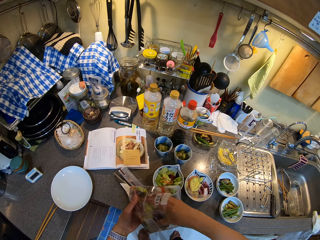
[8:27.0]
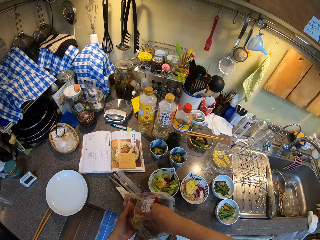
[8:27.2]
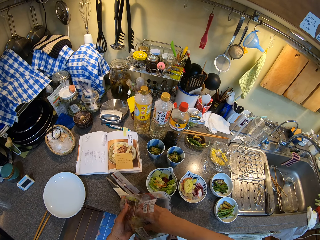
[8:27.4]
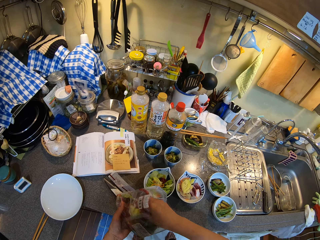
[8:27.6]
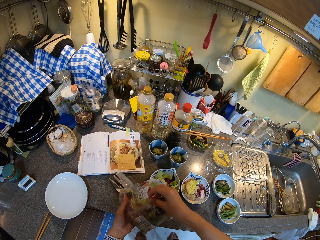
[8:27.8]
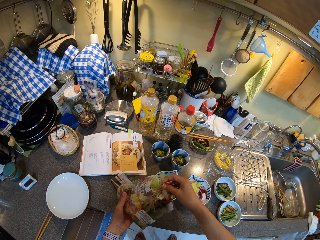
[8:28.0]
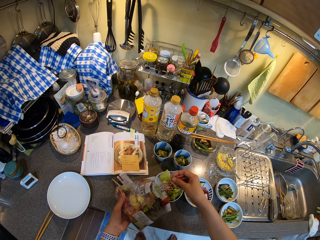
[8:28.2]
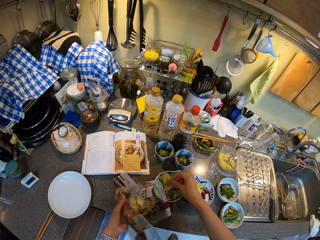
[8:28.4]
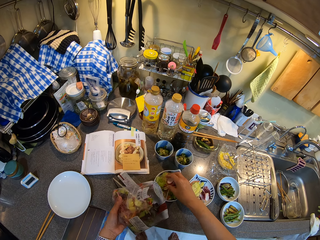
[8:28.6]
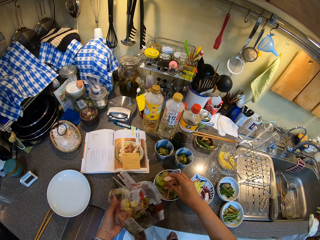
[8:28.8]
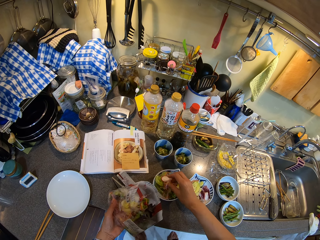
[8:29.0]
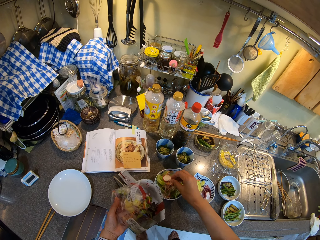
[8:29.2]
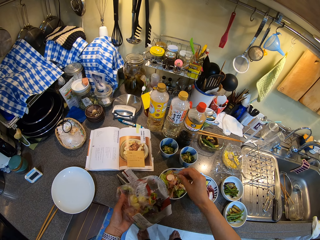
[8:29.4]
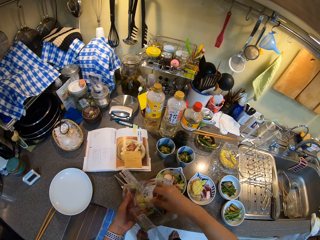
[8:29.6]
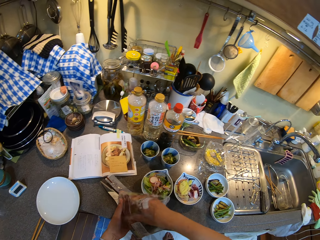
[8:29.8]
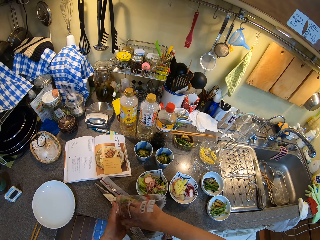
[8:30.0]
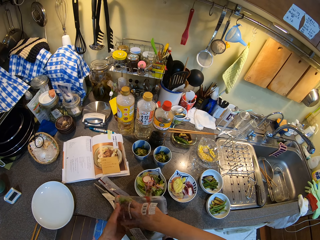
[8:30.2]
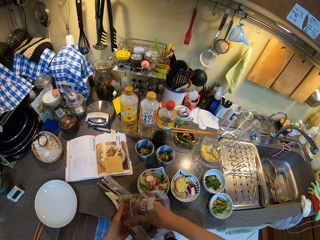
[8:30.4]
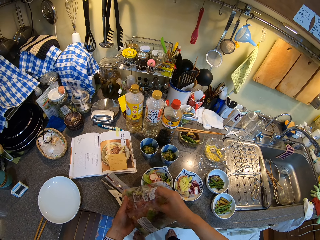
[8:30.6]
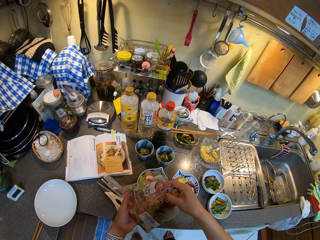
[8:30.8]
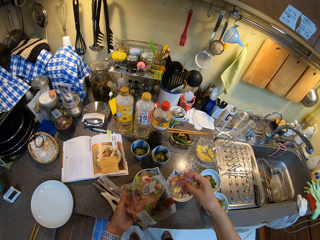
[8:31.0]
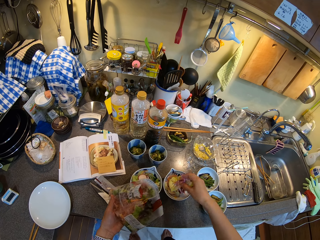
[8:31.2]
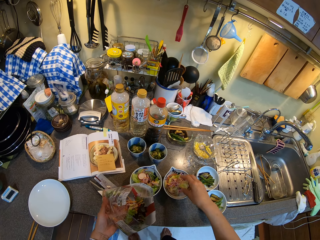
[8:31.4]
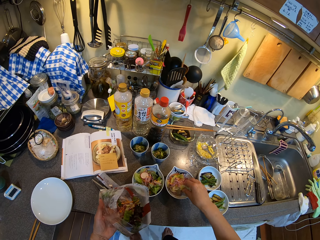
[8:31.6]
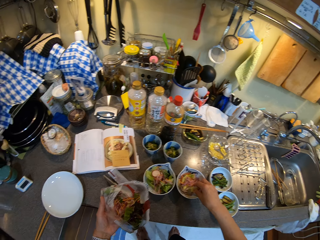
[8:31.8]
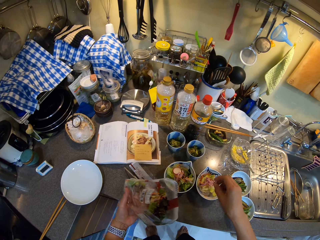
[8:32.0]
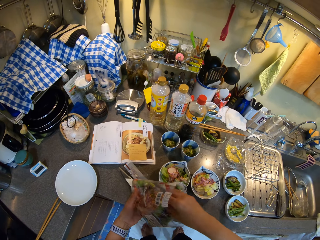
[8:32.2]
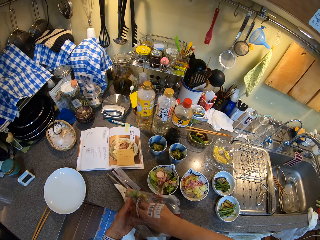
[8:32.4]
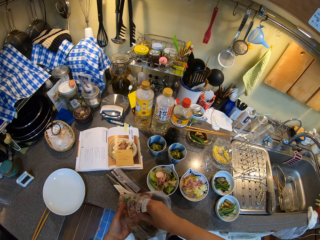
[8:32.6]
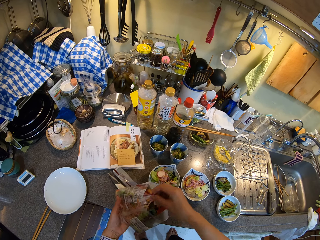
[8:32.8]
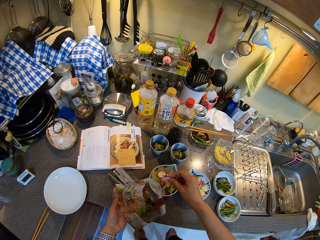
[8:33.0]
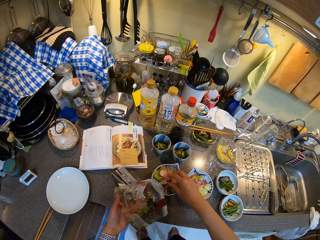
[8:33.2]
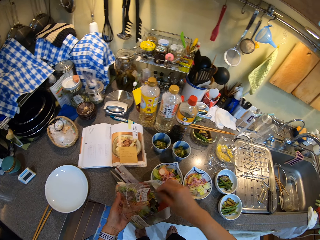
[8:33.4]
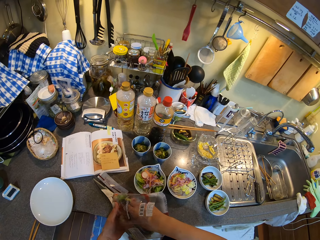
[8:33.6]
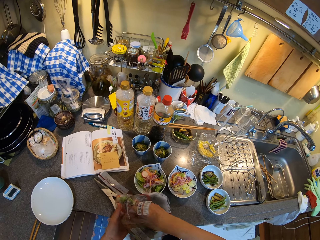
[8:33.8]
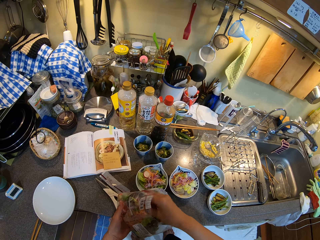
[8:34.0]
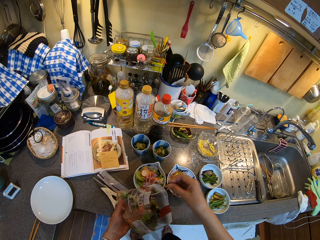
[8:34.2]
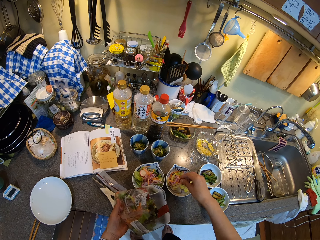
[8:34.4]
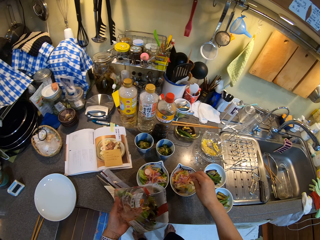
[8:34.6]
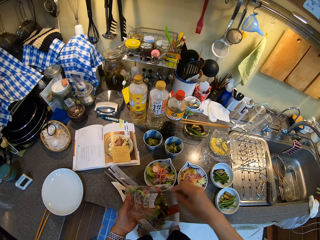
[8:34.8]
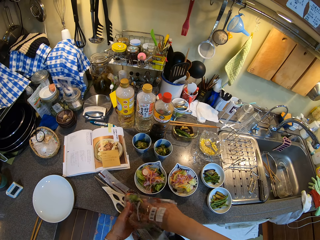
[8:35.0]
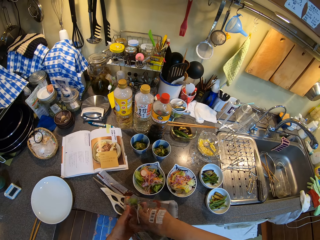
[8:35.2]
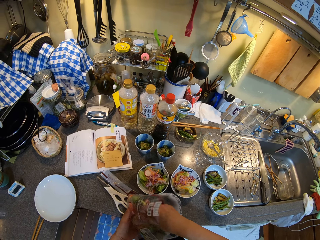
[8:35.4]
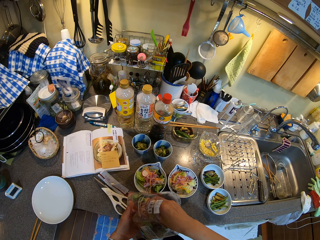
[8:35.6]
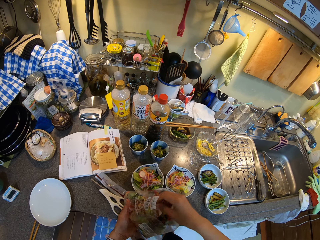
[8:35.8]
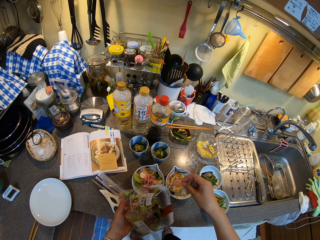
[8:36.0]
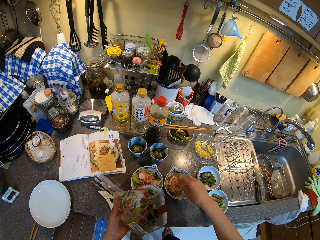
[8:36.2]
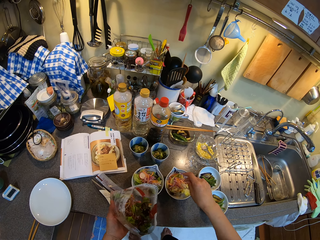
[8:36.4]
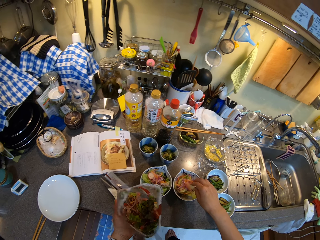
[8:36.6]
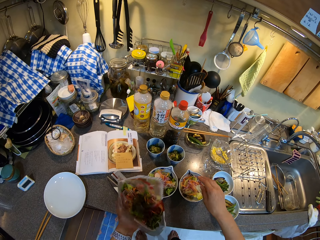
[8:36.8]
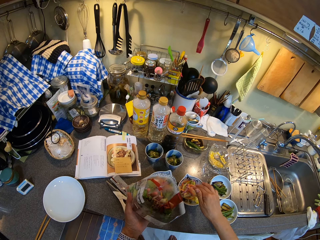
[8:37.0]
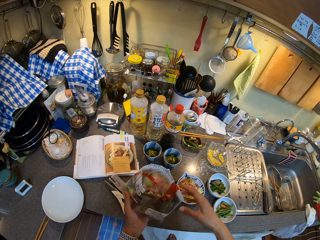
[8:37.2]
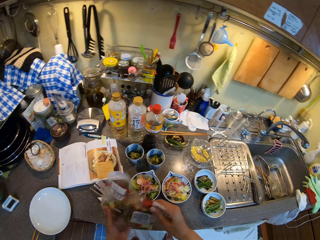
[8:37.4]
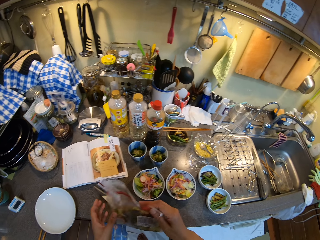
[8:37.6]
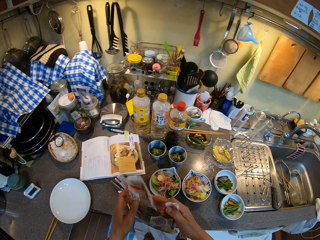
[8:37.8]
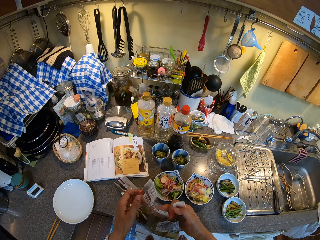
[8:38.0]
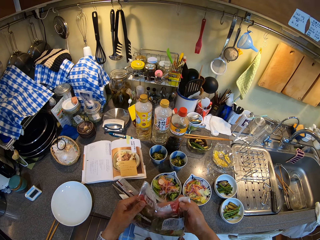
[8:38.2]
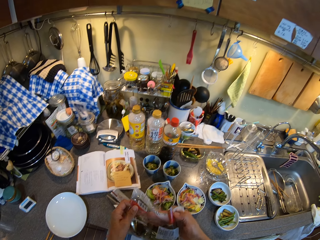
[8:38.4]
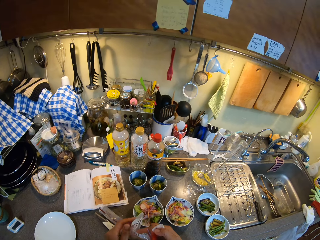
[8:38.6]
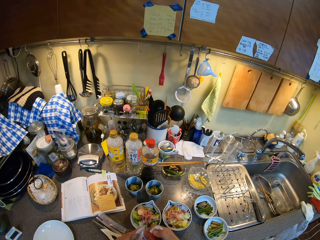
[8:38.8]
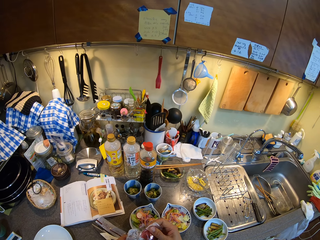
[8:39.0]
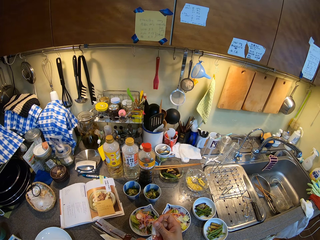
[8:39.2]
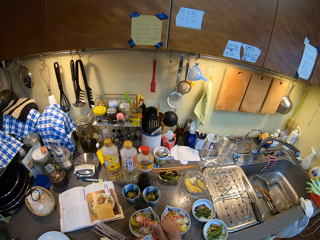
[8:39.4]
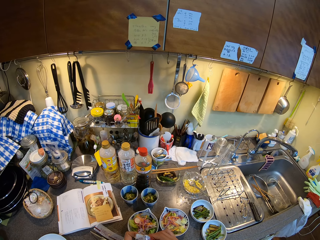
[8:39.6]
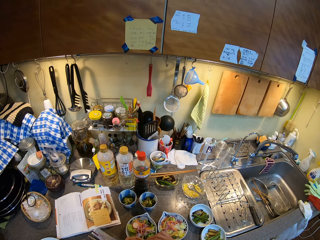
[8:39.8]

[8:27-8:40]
The camera wearer picks something from a sachet. They put something in a bowl. They pick something from the sachet. They put something in the bowl. They pick something from the sachet. They put something in the bowl. They pick something from the sachet repeatedly. They wrap a packet of salad.

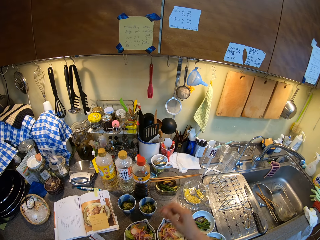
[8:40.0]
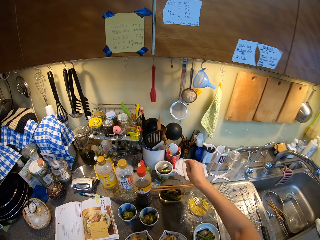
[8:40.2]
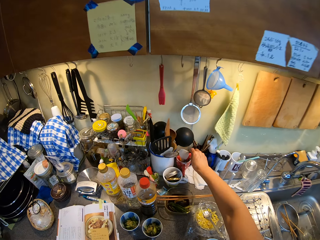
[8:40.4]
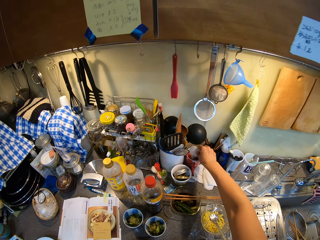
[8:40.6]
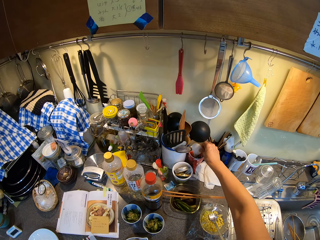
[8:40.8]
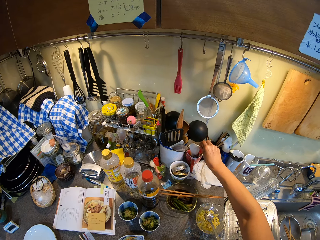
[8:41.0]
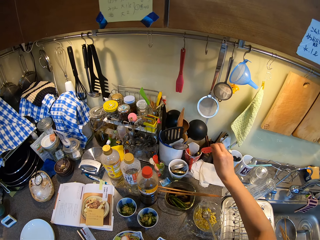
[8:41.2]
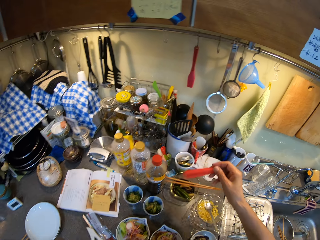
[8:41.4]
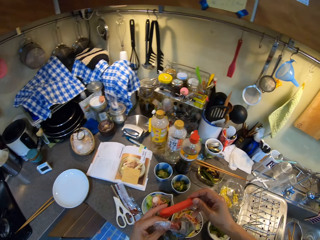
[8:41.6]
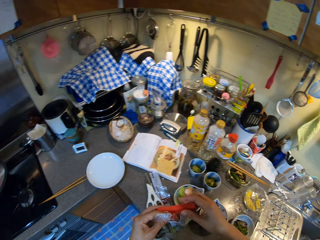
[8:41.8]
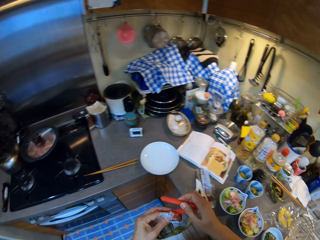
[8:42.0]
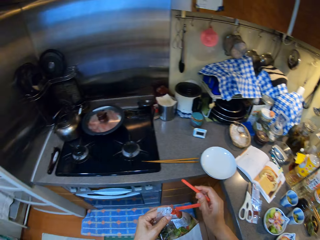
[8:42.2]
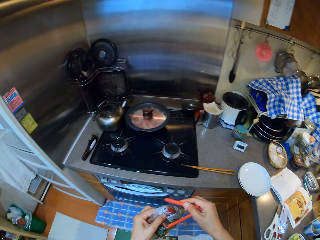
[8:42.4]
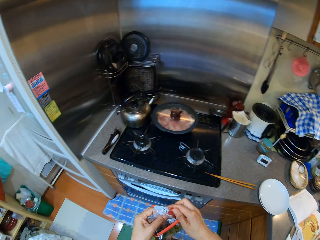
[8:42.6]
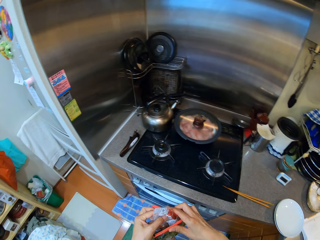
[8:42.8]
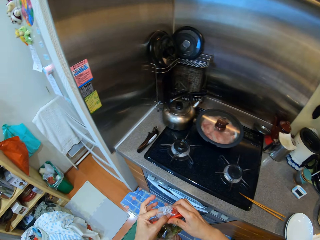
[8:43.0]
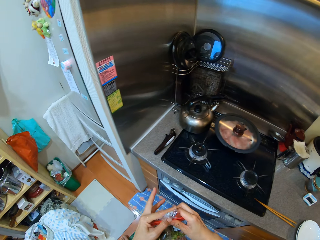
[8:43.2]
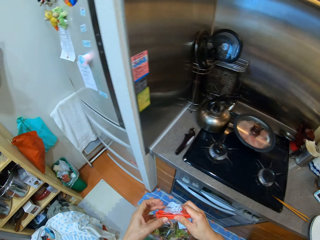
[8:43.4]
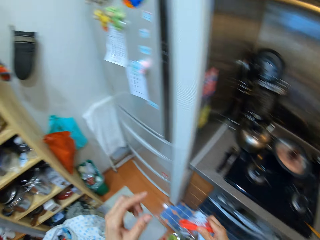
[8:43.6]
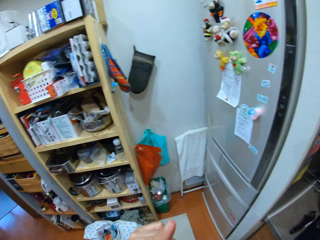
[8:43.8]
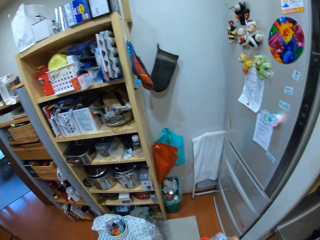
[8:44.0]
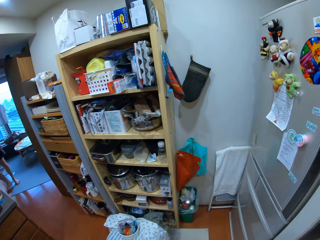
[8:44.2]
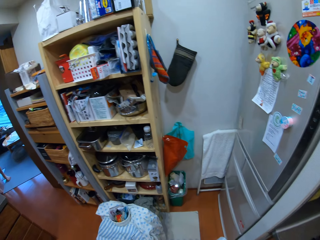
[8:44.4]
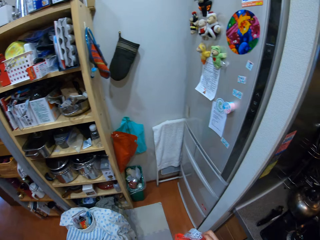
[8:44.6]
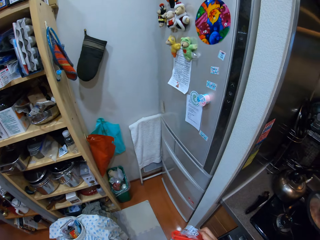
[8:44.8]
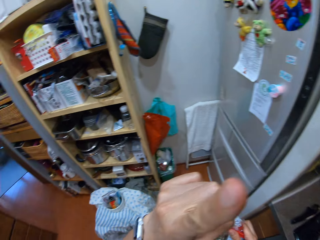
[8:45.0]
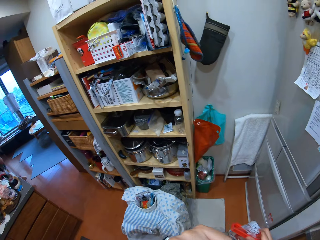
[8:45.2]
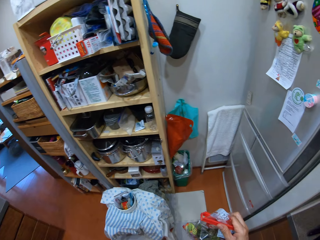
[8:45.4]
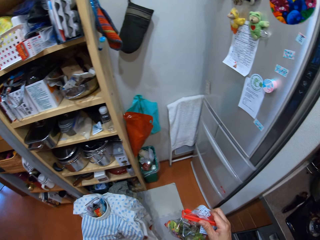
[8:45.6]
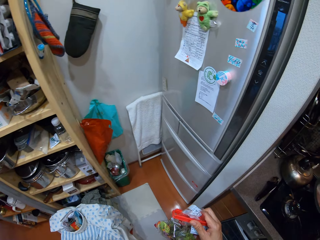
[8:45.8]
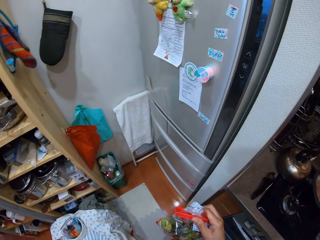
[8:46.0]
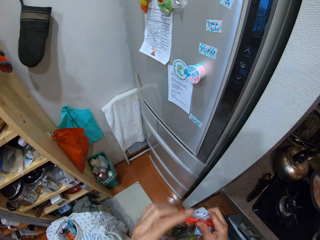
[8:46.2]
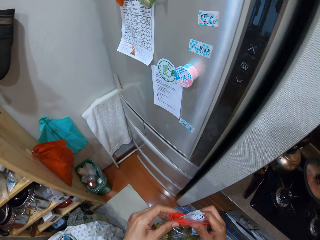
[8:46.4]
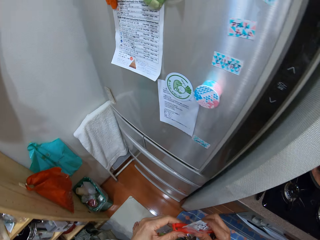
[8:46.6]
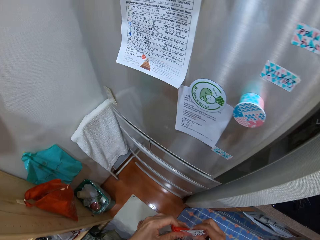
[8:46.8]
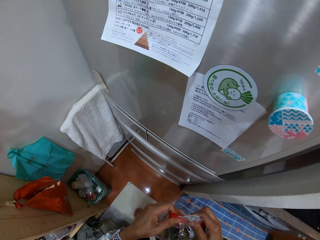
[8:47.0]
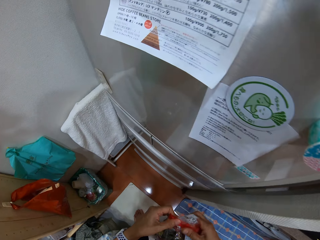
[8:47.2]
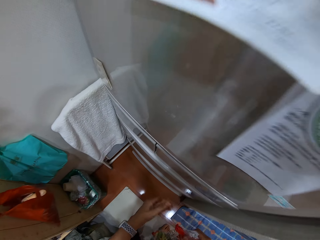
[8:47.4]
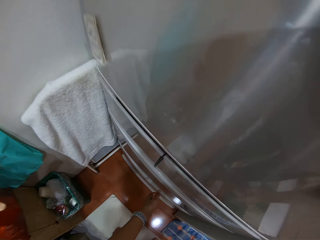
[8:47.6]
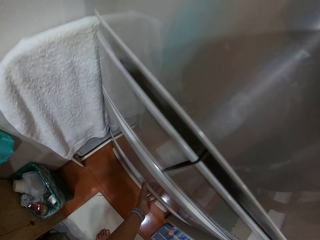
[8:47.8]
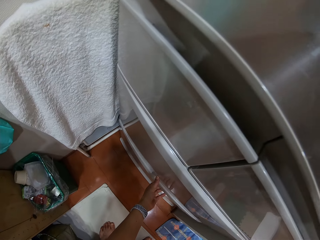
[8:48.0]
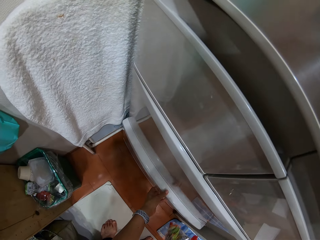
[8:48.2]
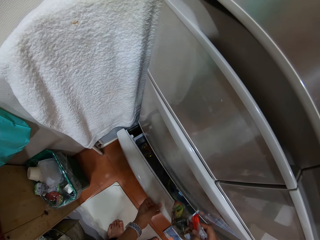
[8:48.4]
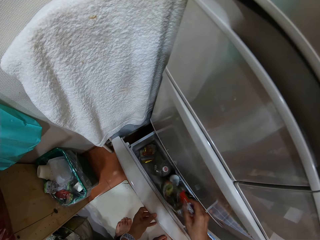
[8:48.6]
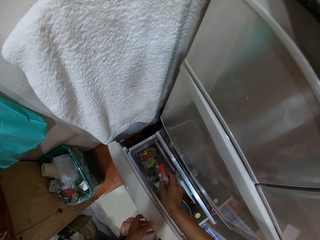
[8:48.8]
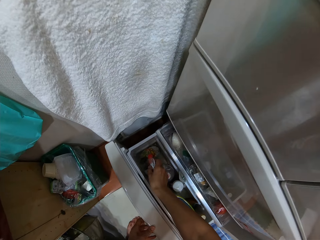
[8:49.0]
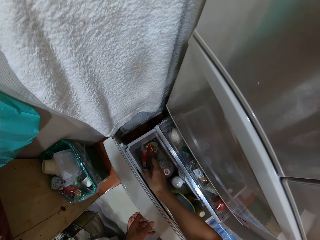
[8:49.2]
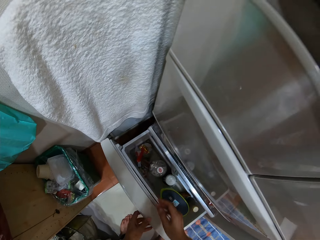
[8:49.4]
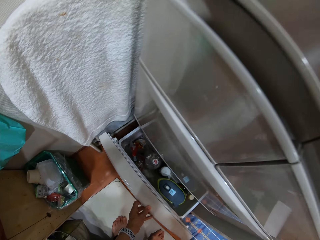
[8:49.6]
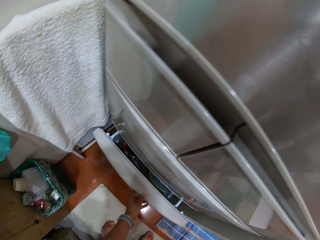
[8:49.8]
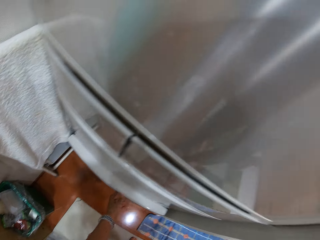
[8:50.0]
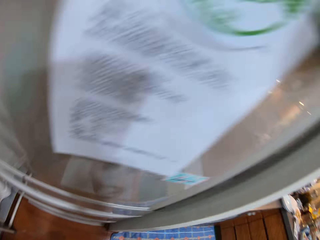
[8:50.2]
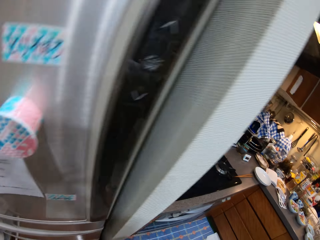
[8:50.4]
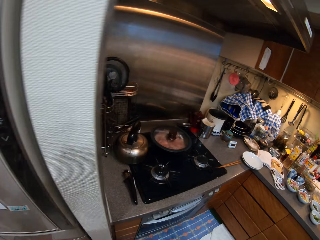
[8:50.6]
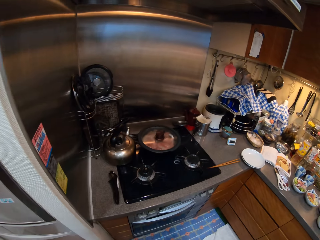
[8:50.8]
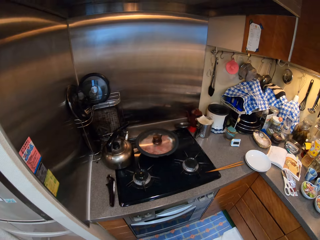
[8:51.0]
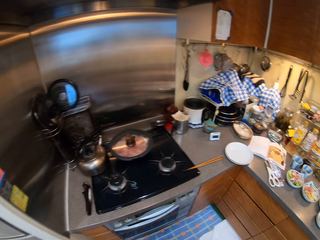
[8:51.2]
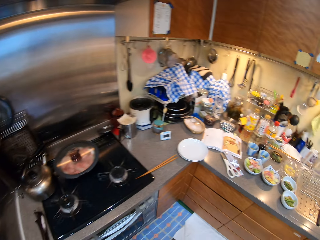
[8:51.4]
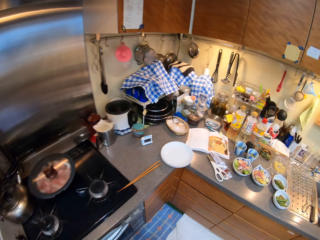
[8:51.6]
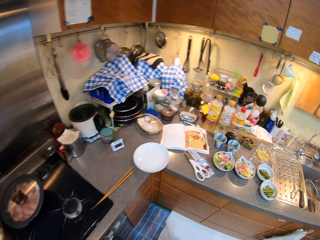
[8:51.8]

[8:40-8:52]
The camera wearer picks a kitchen craft clip. They seal the packet of salad with the kitchen craft clip. They look around. They open the fridge drawer. They put the packet of salad in the fridge drawer. They close the fridge drawer. They walk in the kitchen to the countertop.
